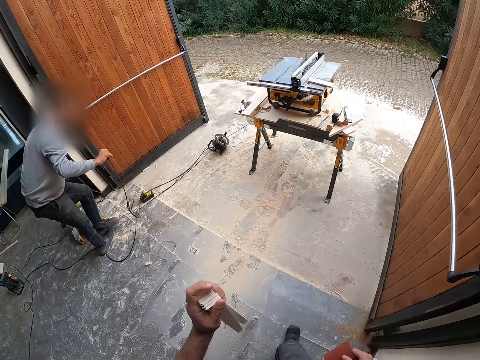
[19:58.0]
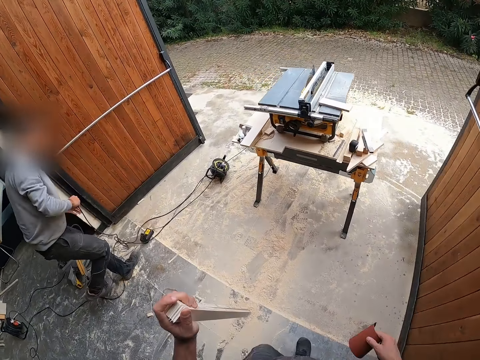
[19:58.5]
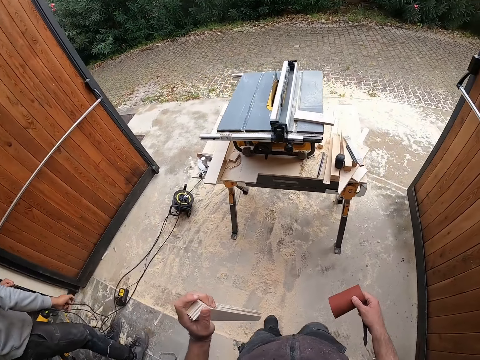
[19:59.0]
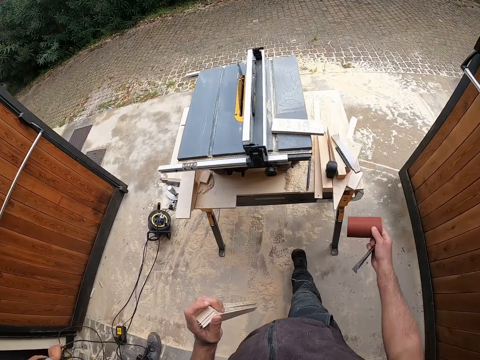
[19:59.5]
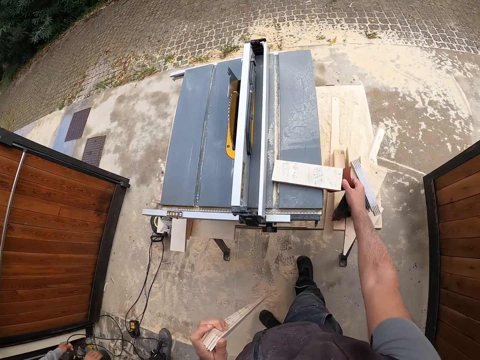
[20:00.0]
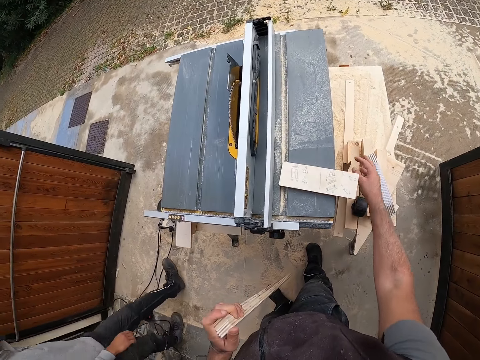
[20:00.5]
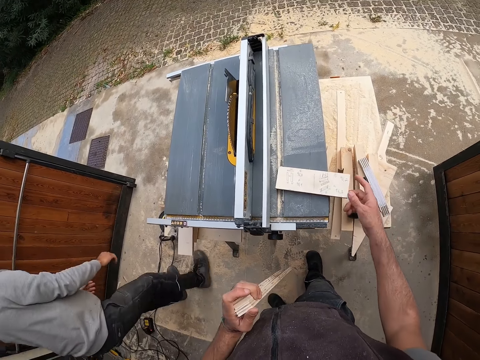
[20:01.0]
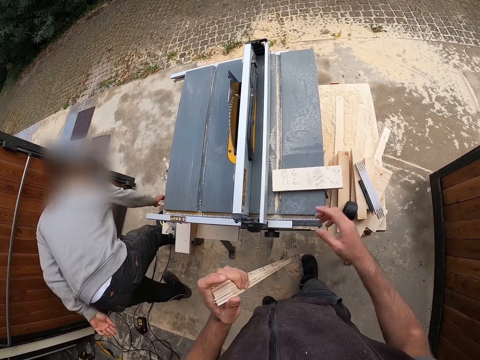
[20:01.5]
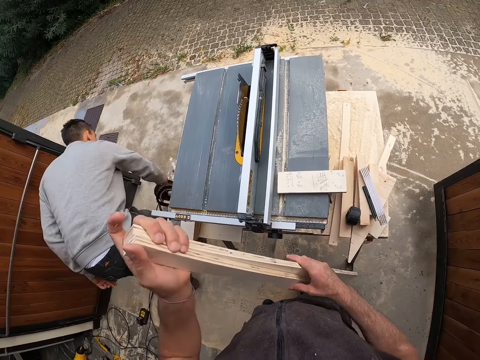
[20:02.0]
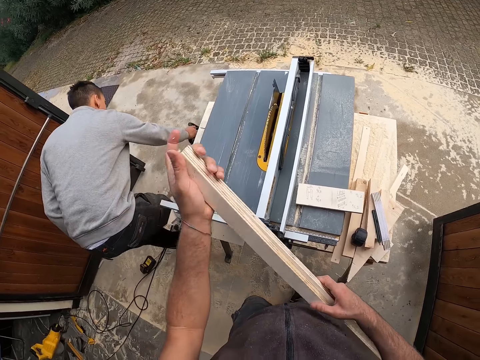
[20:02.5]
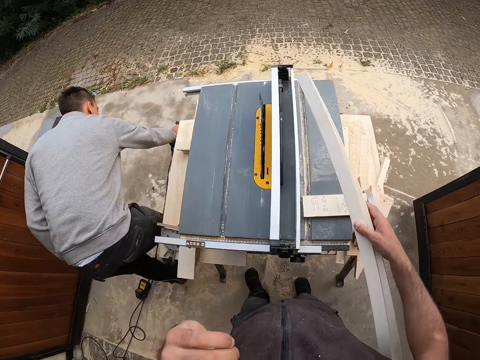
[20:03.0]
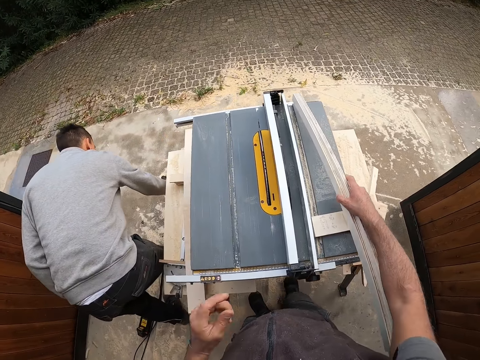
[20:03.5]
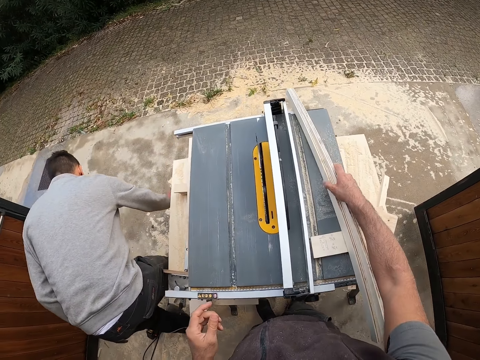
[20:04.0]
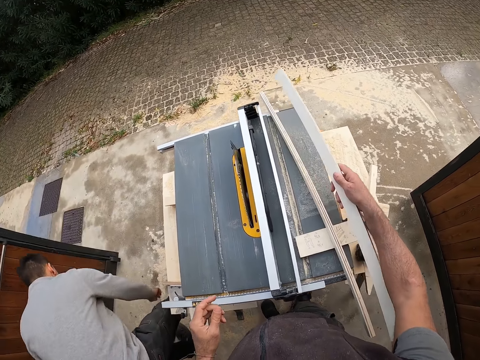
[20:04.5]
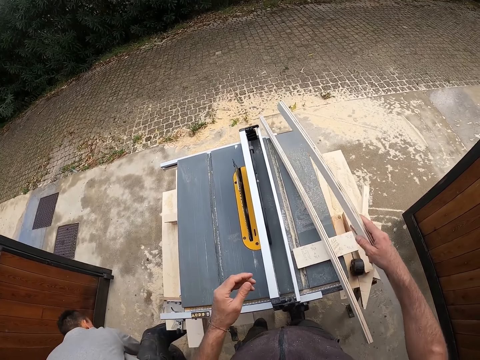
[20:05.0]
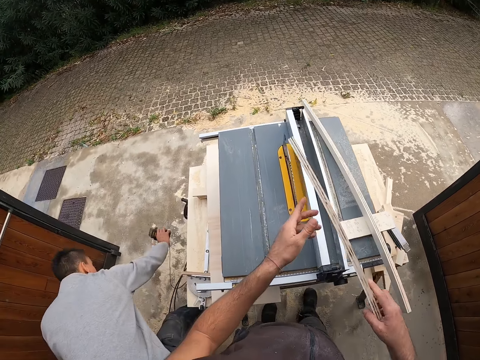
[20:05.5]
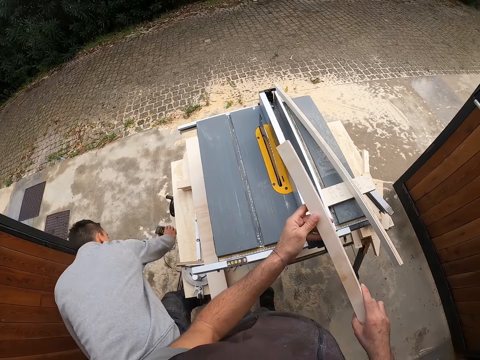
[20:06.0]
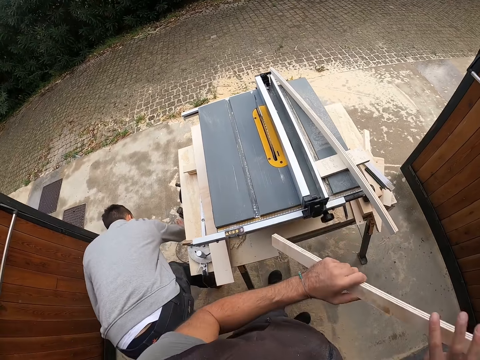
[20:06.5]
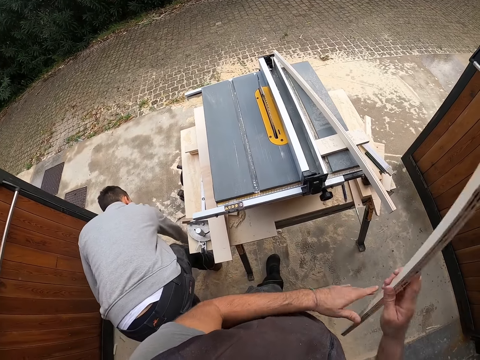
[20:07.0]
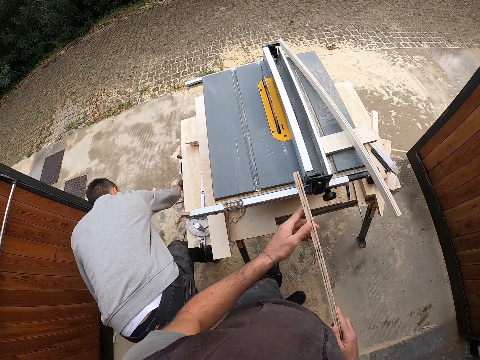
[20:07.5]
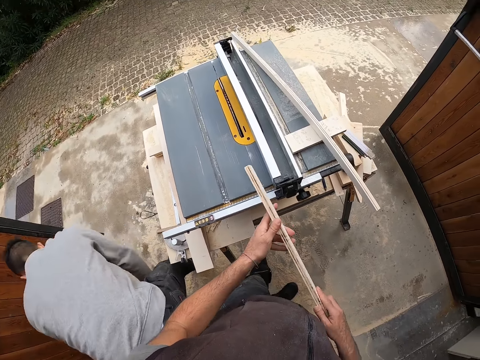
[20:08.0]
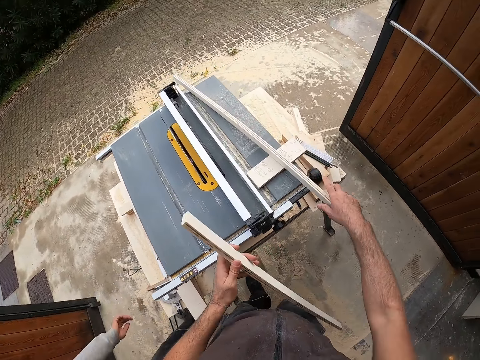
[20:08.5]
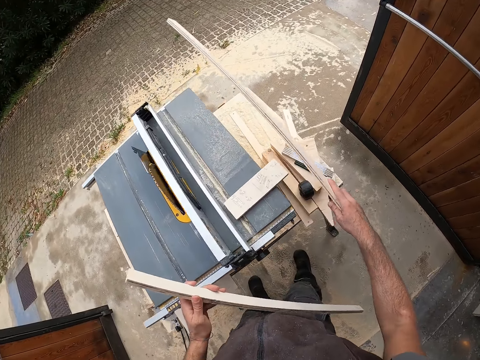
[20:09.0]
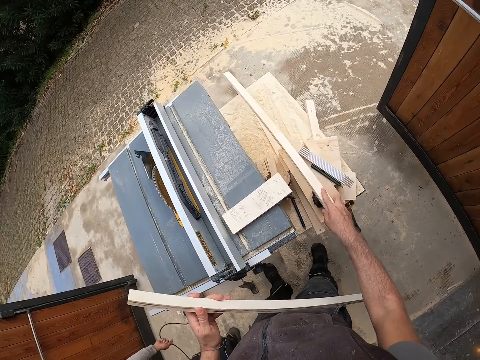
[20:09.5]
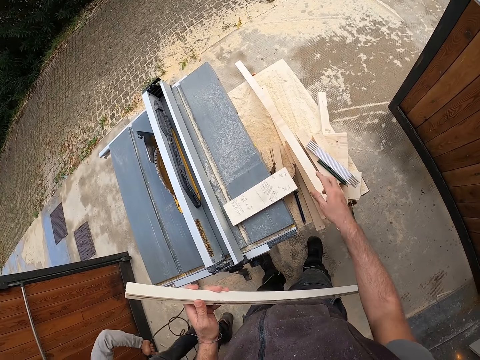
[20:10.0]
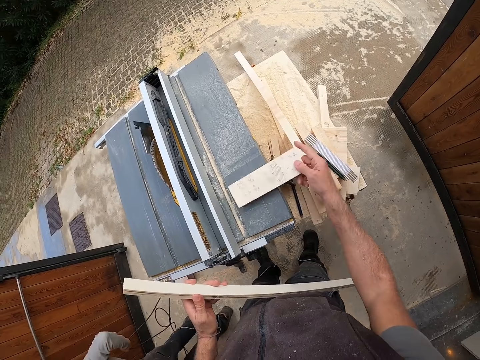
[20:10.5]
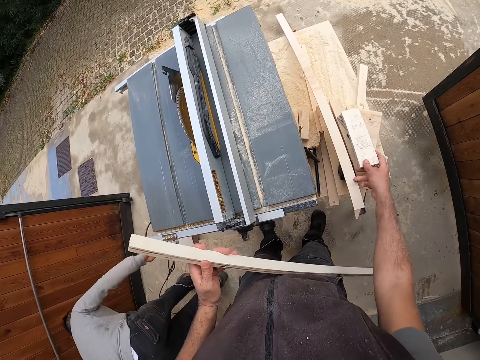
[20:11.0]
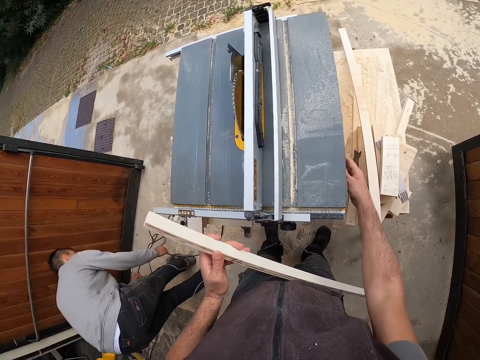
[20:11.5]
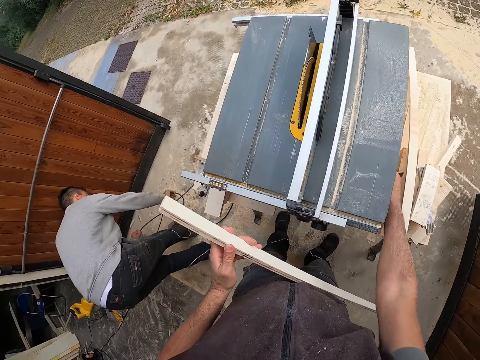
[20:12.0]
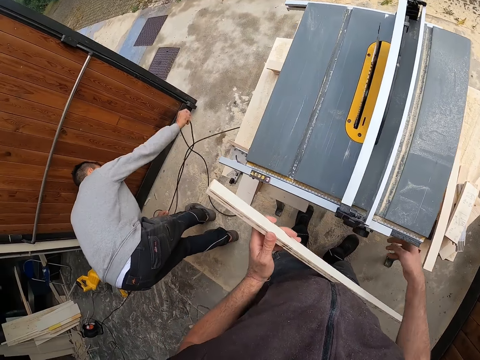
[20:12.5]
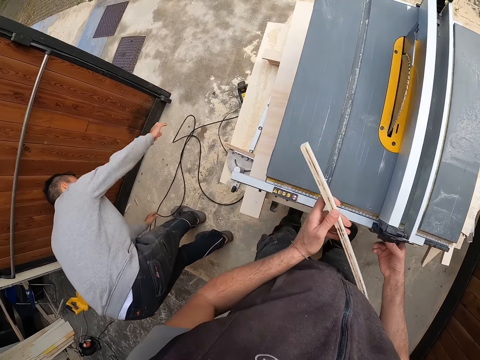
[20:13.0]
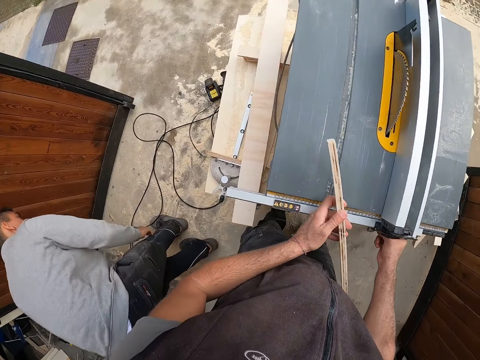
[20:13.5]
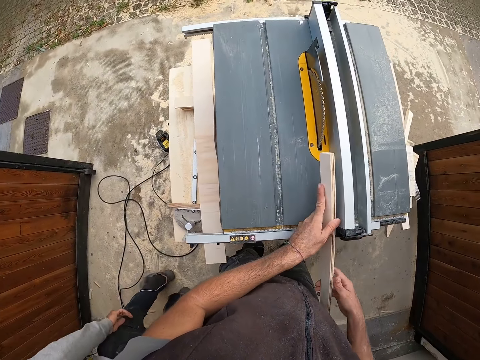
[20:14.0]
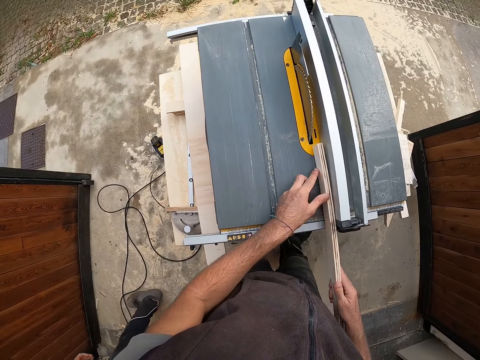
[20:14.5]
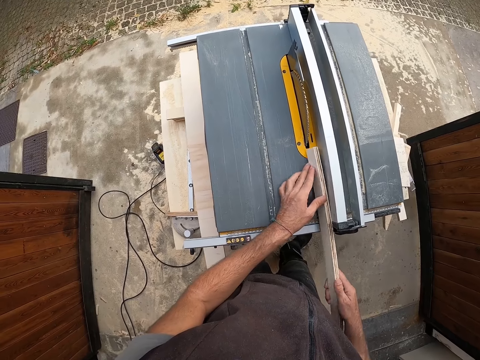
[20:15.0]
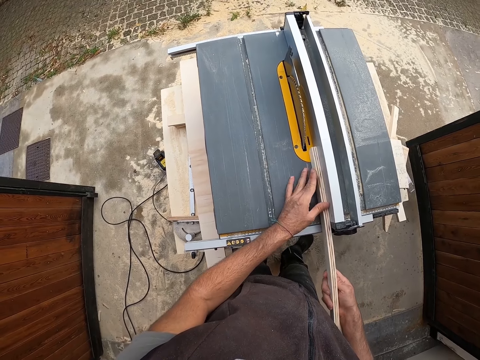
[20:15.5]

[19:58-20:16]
The camera wearer walks around the room. He drops the sandpaper on the workbench in his right hand. A man walks around the room and pulls the cables. The man picks up the retractable wire reel with his right hand. The camera wearer holds the woods with both hands. He drops the wood with his right hand on the table saw. He holds the wood with both hands and flips the wood with both hands. He picks up the wood with his right hand. He moves the wood on the table saw machine. He drops the wood in his right hand. The man pulls the cables. The camera wearer picks up the wood with his right hand and drops the wood with his right hand. He moves the wood on the table saw machine. He adjusts the table saw machine.

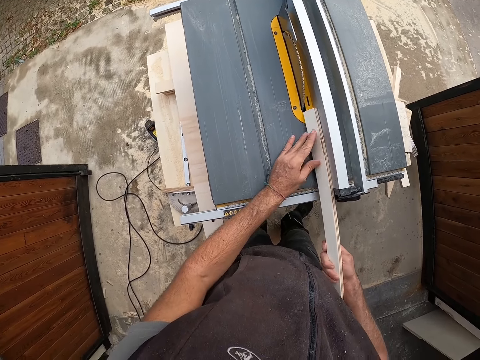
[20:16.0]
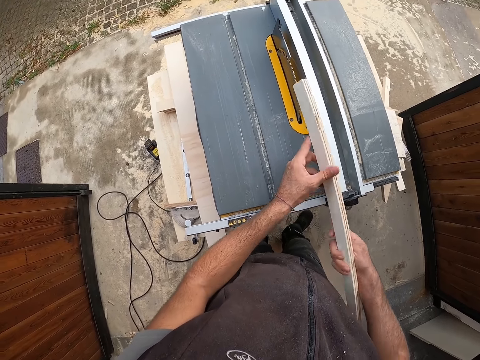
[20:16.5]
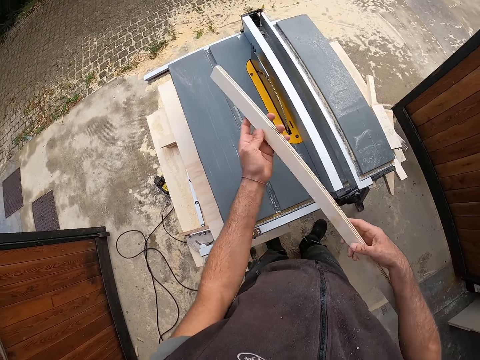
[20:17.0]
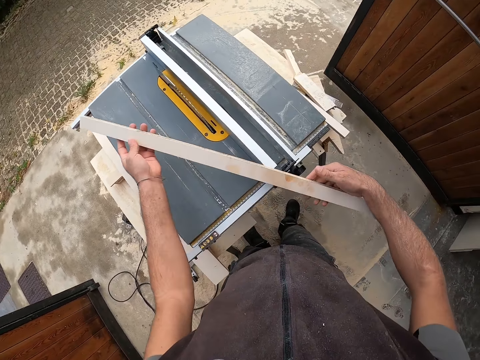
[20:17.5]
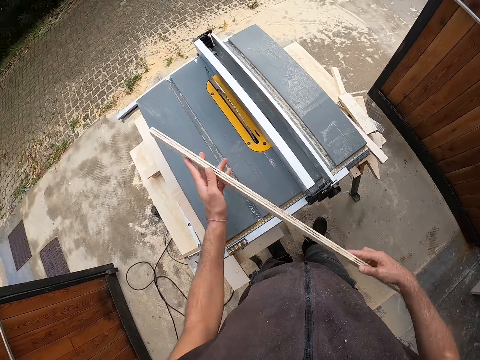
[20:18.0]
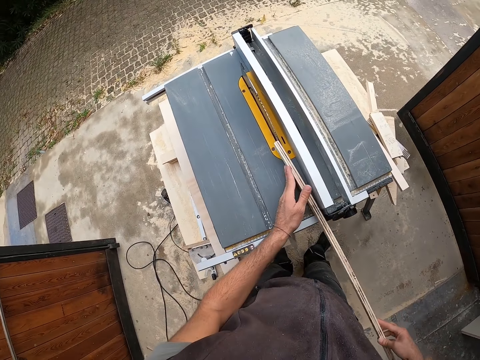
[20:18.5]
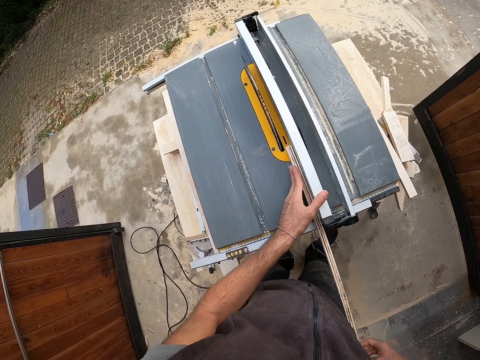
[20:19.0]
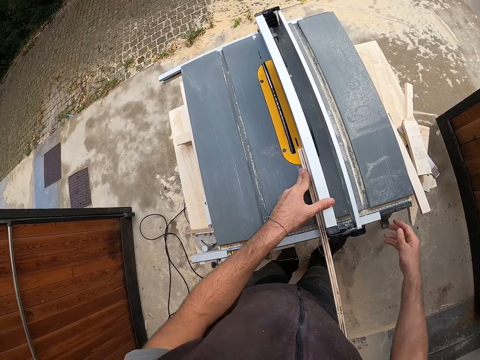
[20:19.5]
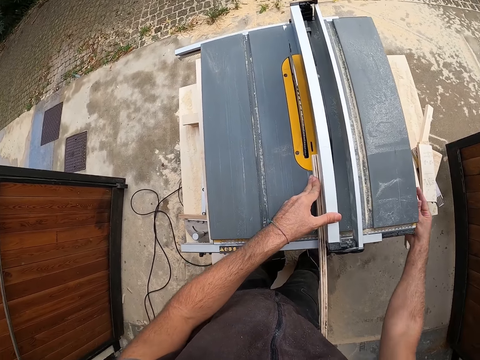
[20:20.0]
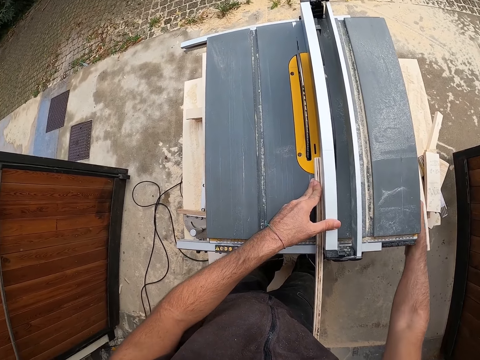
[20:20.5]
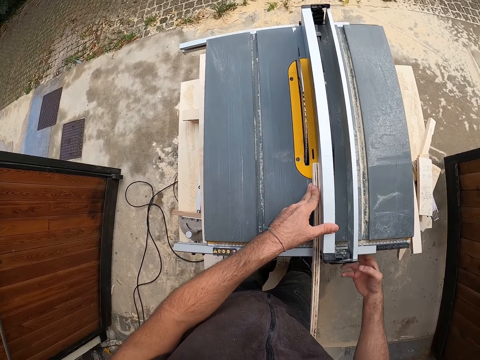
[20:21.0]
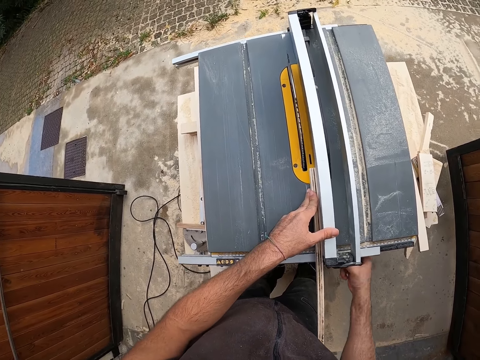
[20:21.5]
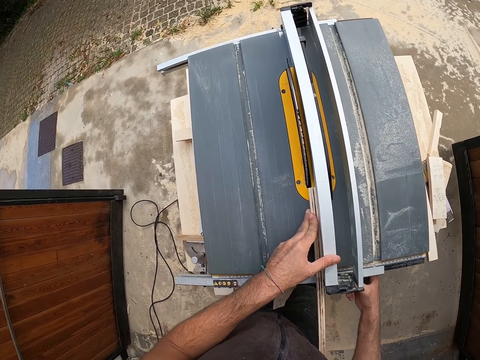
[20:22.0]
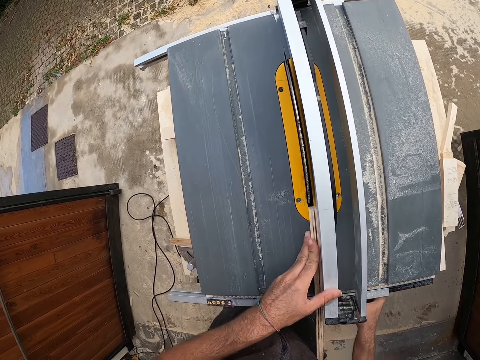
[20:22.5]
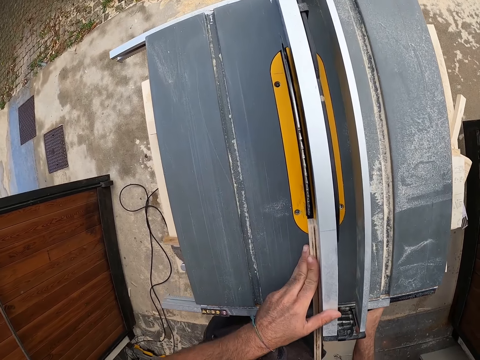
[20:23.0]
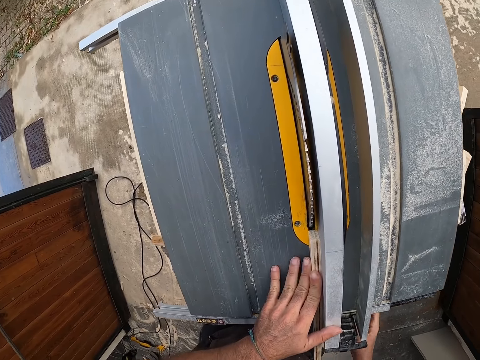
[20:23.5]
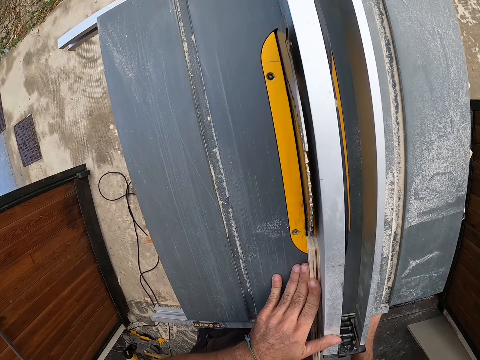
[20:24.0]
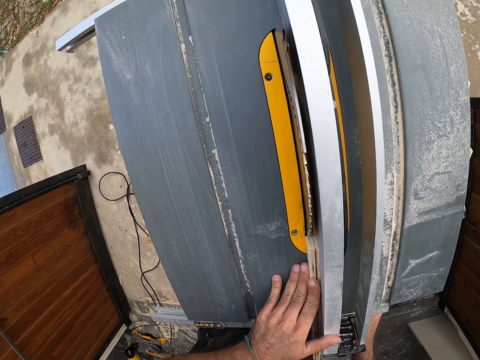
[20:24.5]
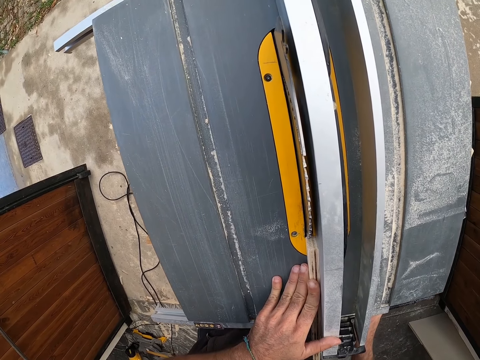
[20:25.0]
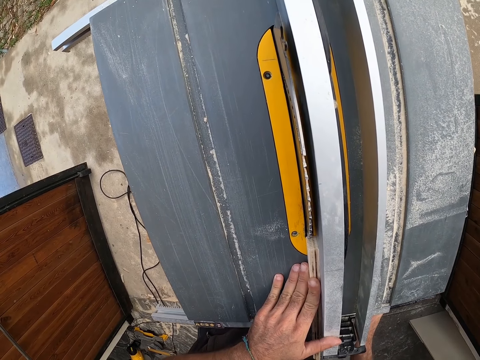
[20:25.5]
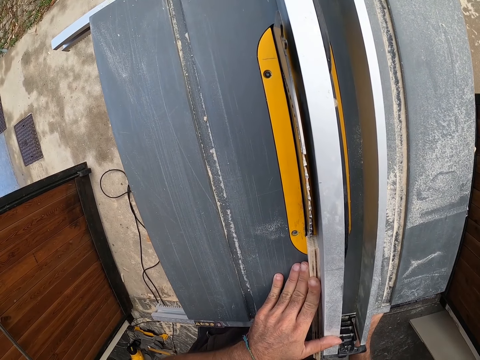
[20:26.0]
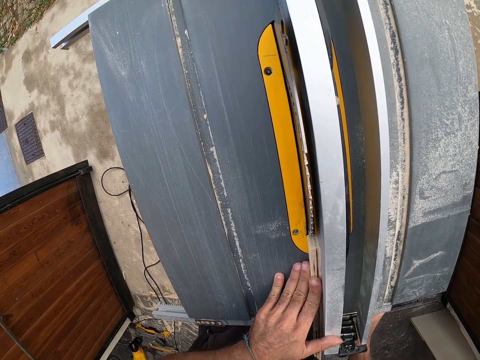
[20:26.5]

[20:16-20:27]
The camera wearer inspects the wood with both hands. He turns the wood. He places the wood against a bar on the table saw. He adjusts the table saw machine. He turns a knob on the table saw with his right hand.
